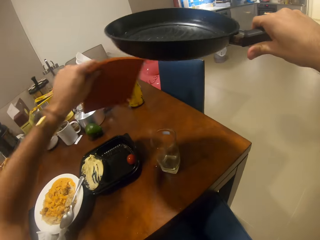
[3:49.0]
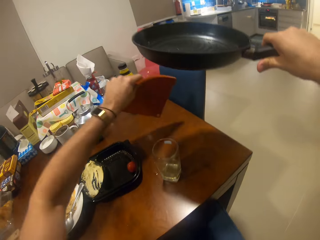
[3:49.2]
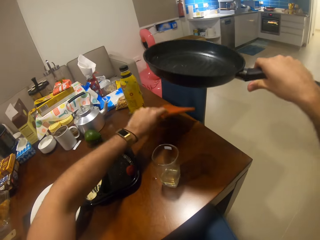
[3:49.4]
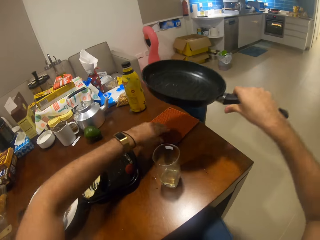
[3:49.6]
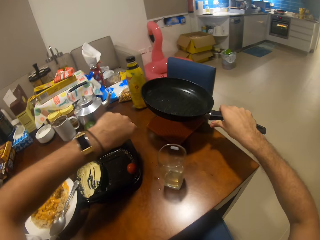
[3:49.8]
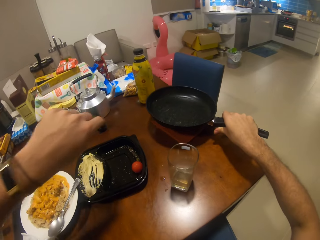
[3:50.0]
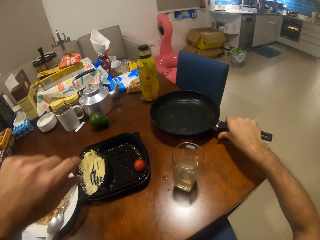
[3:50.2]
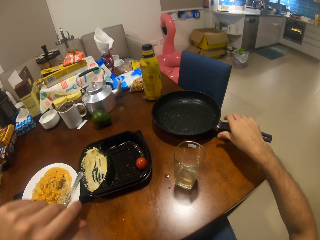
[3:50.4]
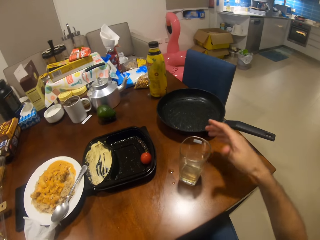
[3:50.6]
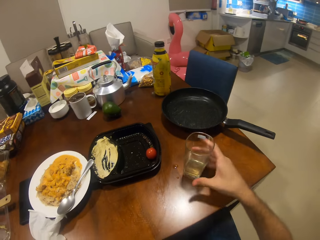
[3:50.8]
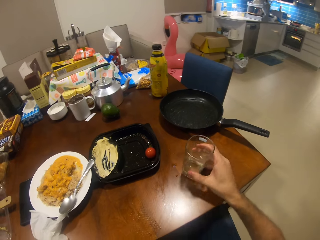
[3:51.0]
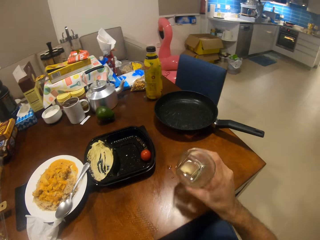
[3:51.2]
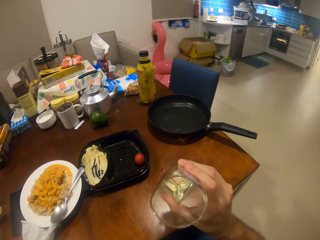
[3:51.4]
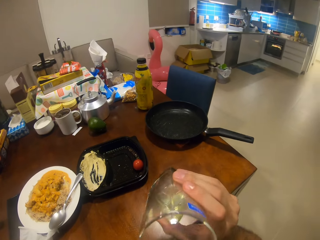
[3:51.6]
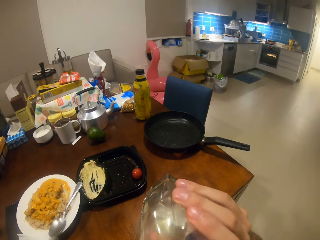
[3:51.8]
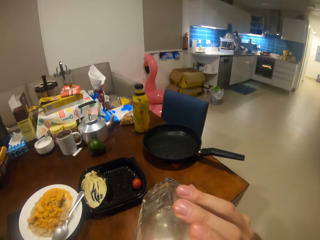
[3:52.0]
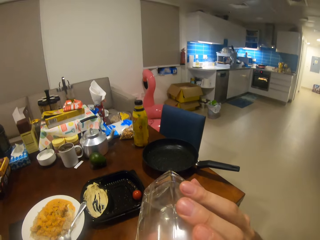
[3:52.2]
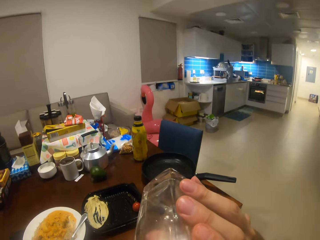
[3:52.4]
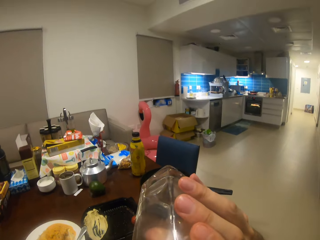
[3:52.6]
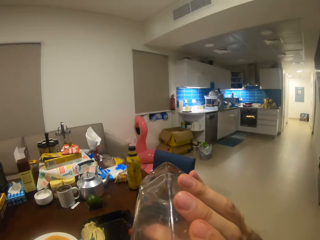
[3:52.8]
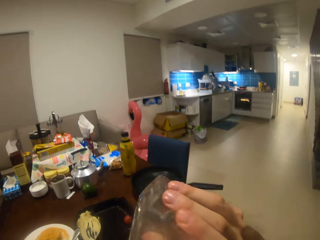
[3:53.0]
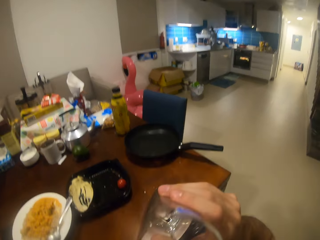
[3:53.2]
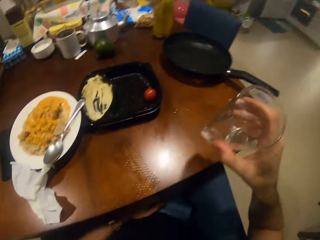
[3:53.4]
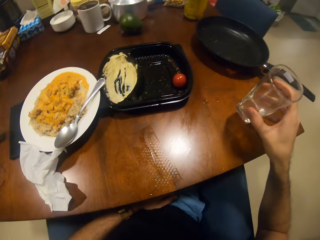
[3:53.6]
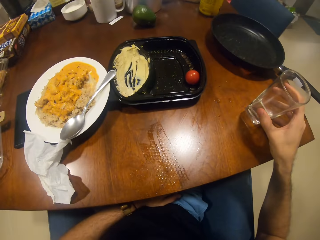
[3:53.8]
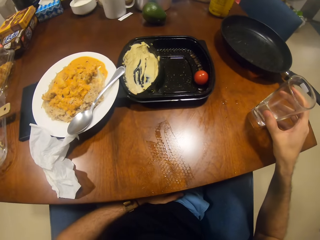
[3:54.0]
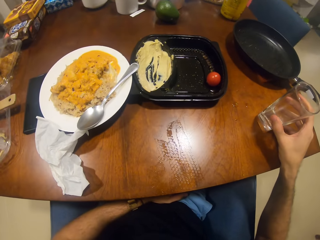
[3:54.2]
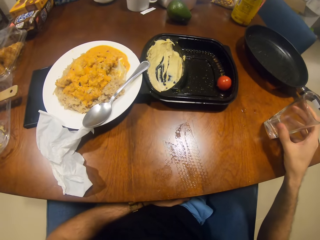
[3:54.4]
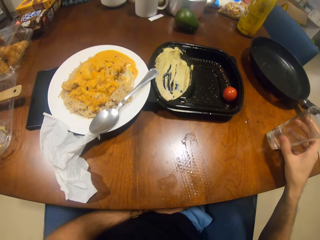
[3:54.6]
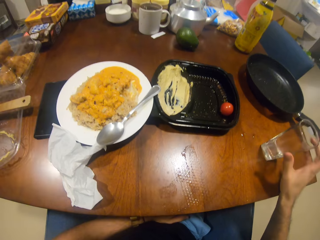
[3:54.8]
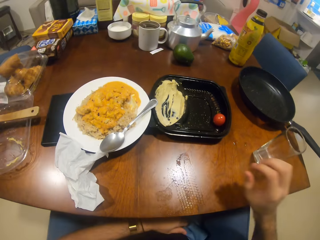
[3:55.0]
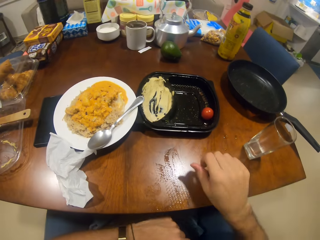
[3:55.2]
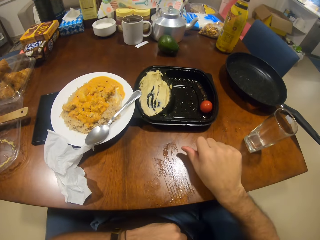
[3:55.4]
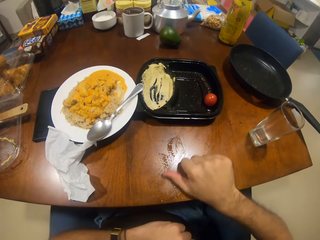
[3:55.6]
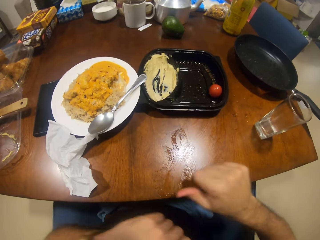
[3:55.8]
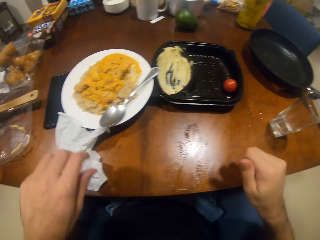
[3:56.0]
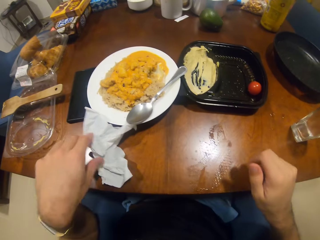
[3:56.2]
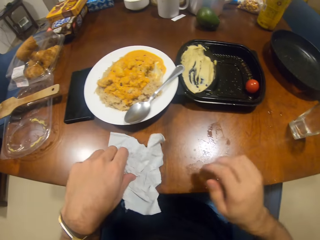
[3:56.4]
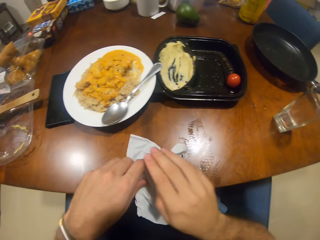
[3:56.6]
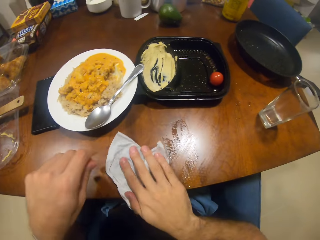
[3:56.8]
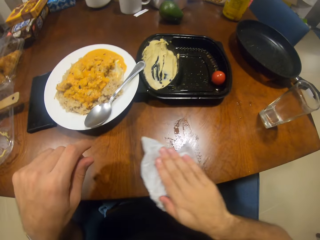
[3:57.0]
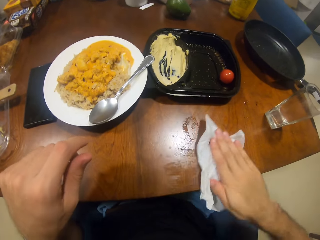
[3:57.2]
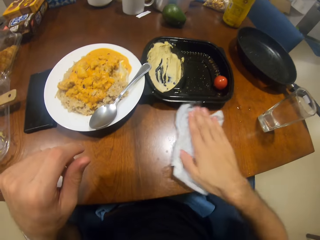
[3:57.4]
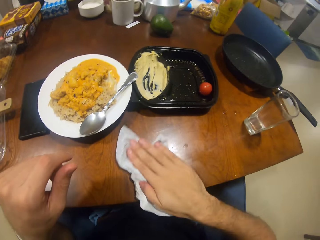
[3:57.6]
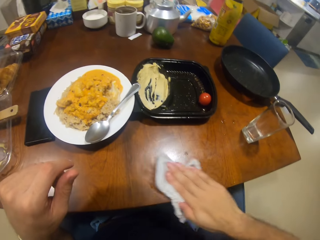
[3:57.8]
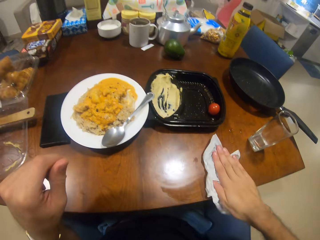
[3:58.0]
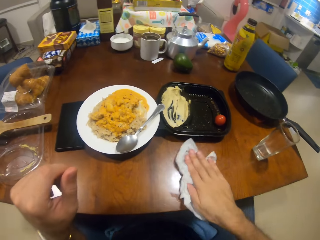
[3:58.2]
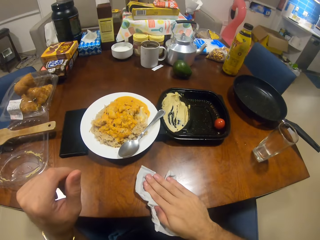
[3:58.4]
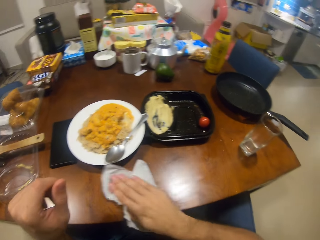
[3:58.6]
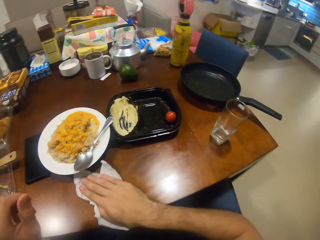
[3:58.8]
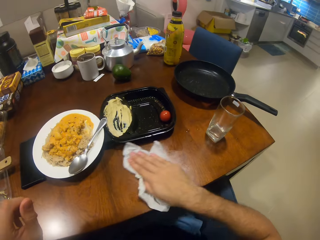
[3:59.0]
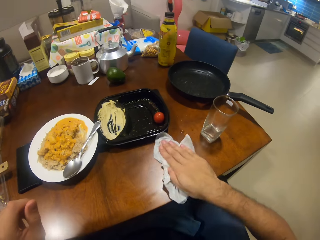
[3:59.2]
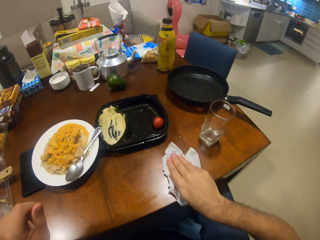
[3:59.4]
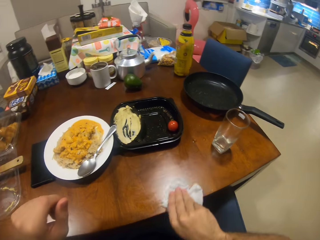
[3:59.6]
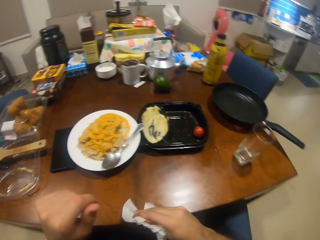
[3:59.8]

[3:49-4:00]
The camera wearer puts the table cloth aside. He puts the frying pan aside. He puts the pan on the table cloth. He picks a glass of juice. He sips the juice. He puts the glass on the table. He wipes the table with his hand. He picks the serviette. He wipes the table with the serviette.

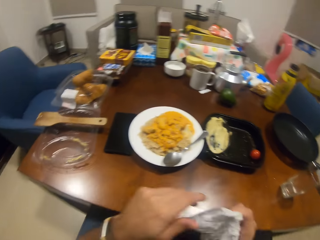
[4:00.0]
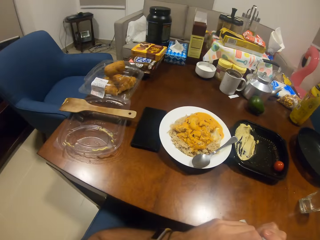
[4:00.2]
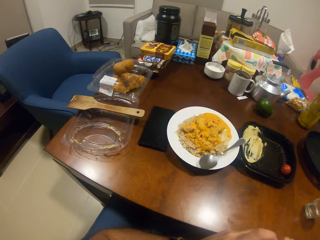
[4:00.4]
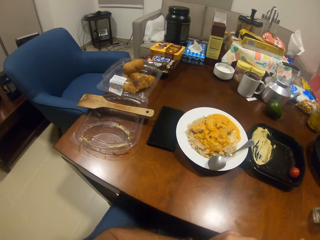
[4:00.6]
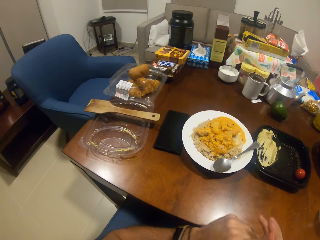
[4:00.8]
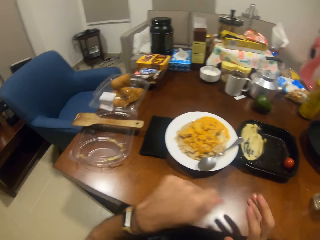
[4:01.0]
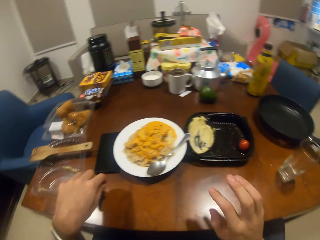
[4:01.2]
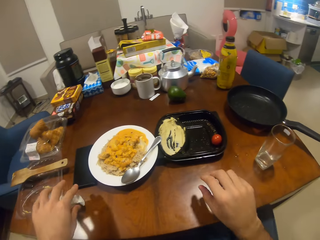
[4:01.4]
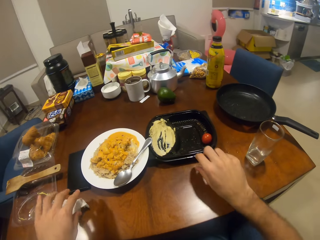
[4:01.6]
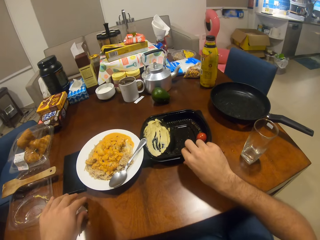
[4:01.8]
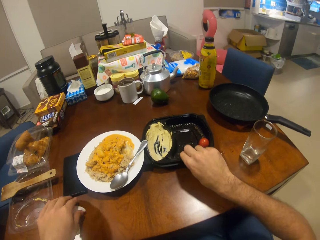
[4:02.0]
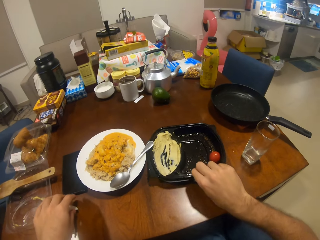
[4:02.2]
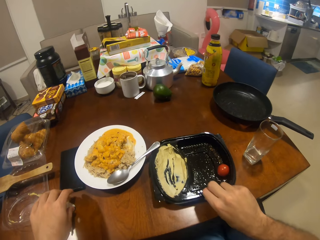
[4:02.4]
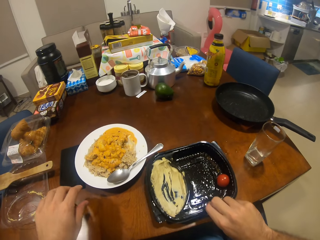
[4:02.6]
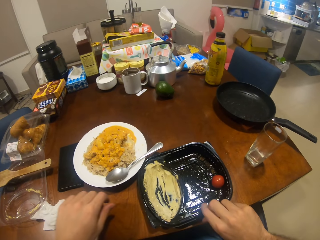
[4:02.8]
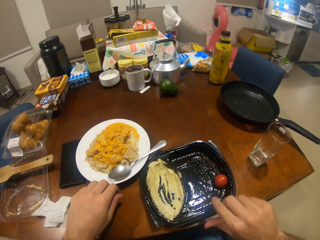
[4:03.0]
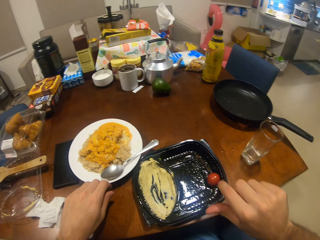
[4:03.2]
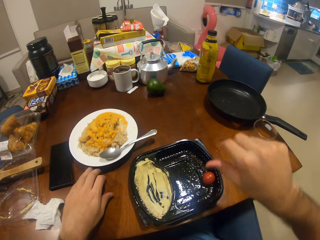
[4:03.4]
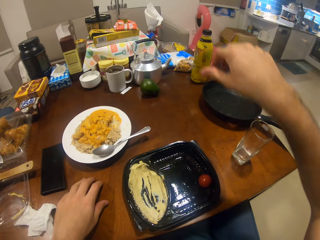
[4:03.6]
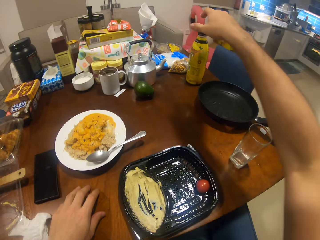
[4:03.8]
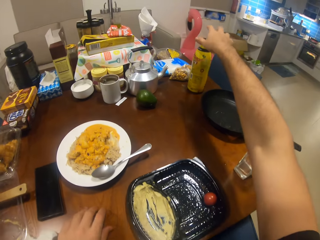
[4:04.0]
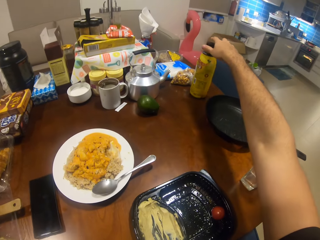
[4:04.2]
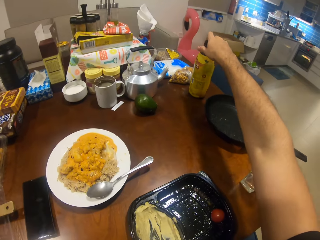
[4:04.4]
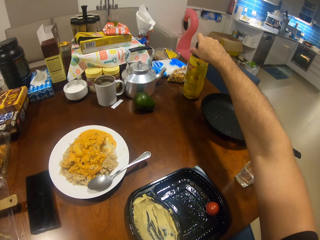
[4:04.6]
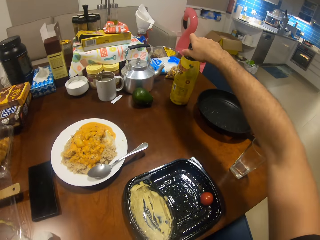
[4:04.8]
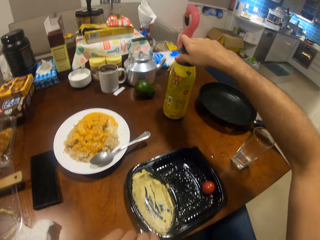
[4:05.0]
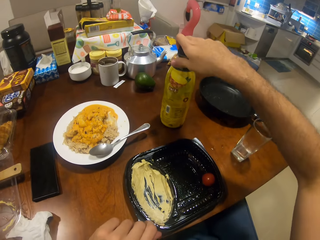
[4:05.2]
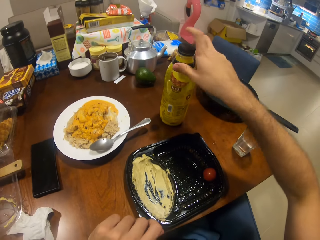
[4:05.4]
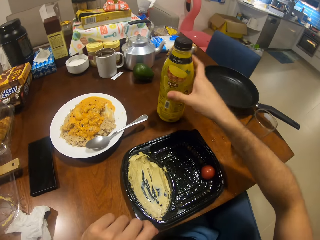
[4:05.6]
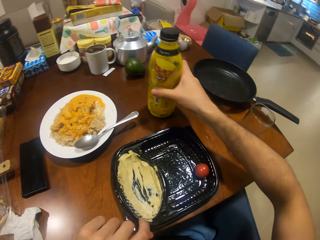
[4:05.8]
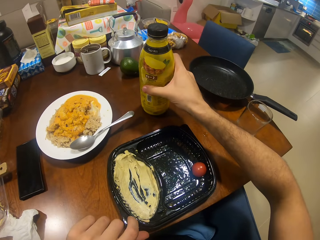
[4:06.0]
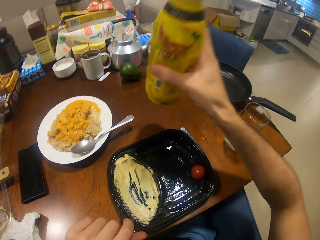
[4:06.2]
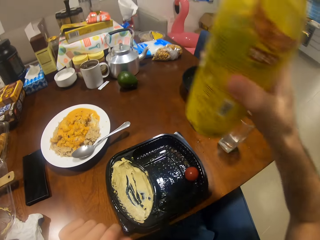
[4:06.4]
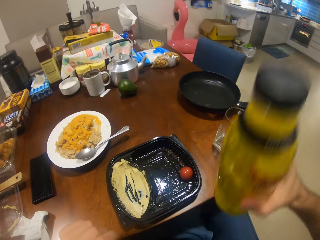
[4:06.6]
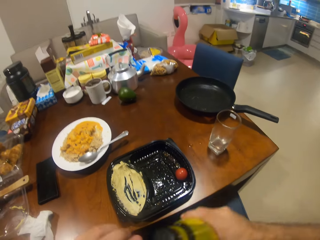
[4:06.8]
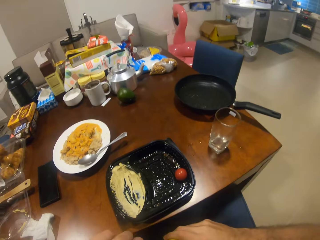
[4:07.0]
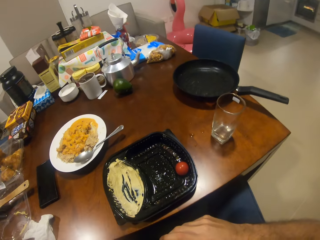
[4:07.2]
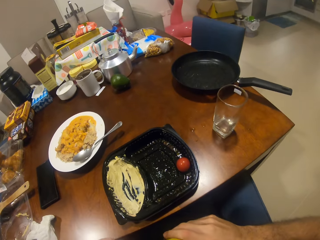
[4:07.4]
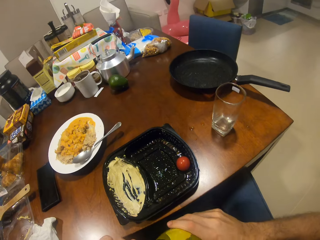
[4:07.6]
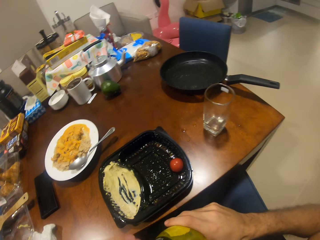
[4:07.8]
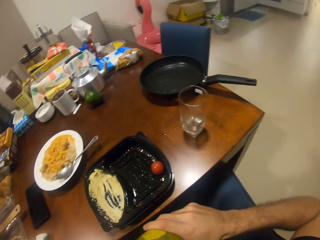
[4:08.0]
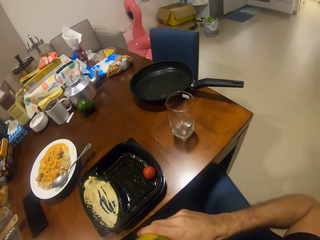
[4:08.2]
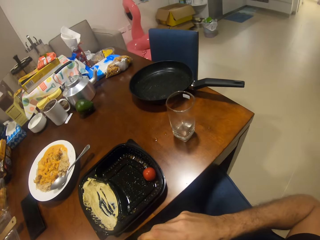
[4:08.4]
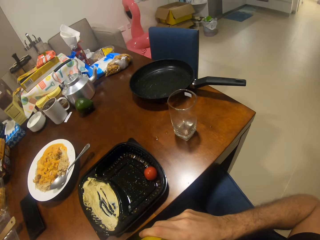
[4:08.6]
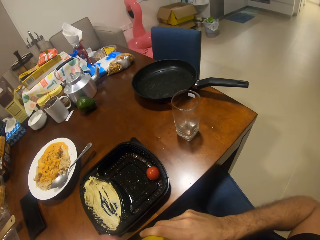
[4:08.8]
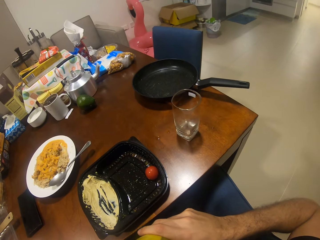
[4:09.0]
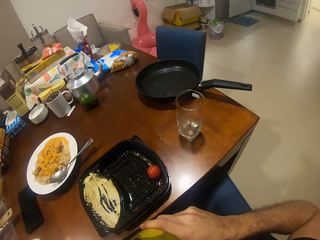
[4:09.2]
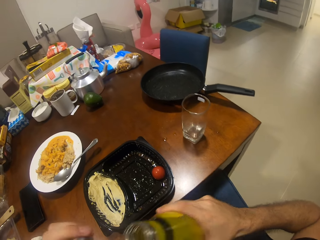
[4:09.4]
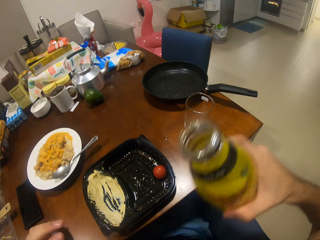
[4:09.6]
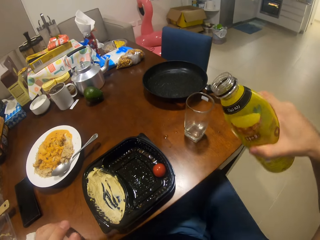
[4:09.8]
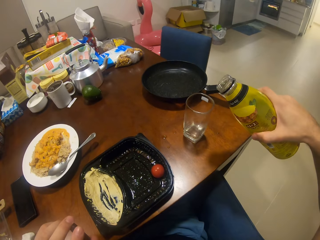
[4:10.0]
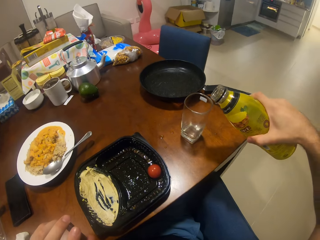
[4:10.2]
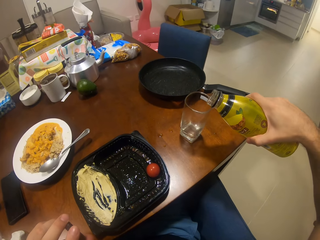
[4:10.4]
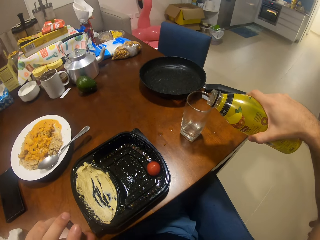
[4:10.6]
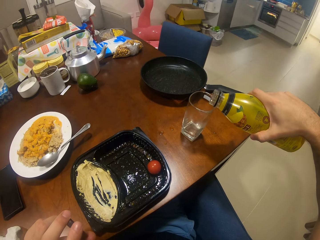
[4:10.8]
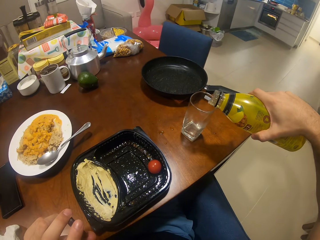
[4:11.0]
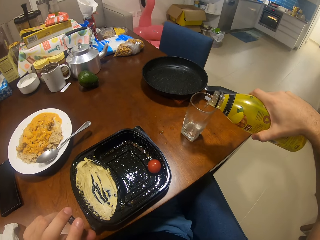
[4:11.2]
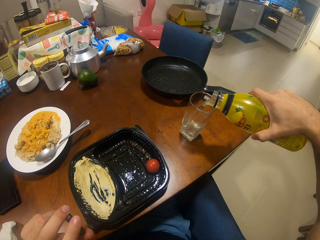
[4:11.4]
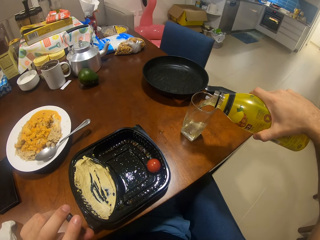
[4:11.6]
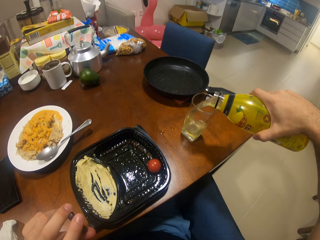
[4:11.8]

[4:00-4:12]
The camera wearer puts the serviette aside. They pull the plate of butter closer. They pick the bottle of juice. They pull the bottle closer. They open the bottle of juice. They pour the juice in the glass.
